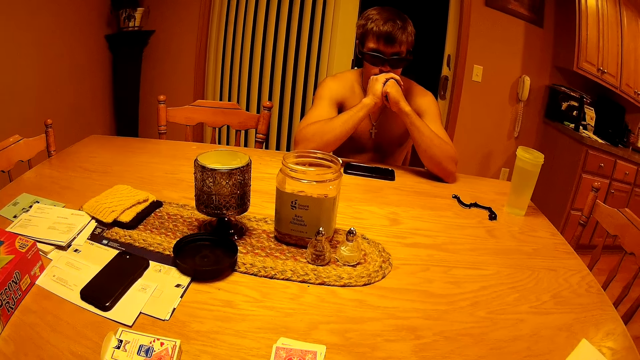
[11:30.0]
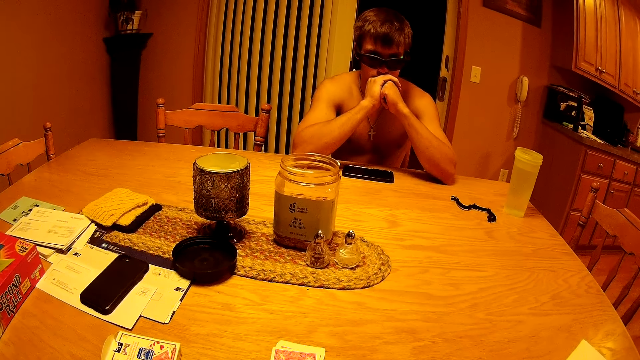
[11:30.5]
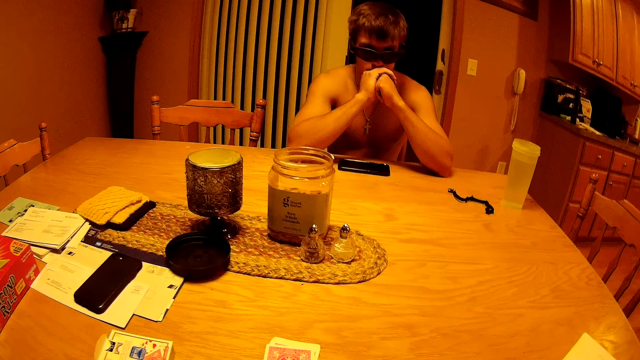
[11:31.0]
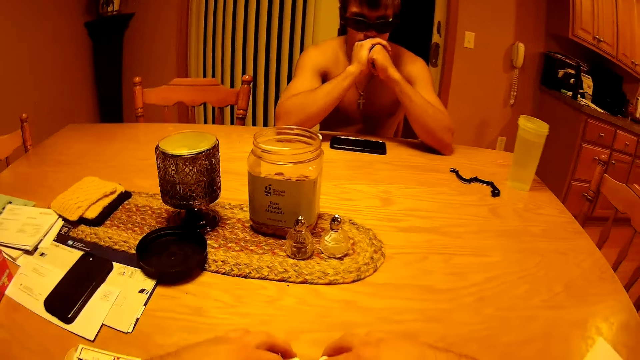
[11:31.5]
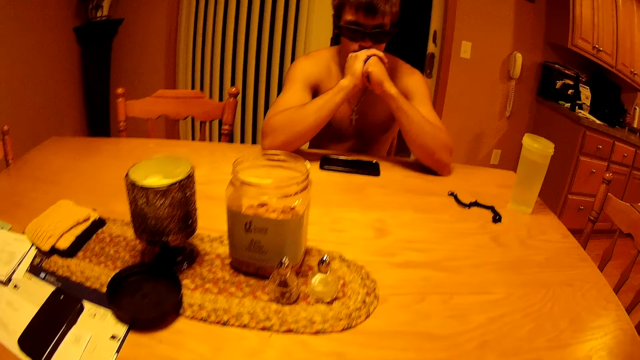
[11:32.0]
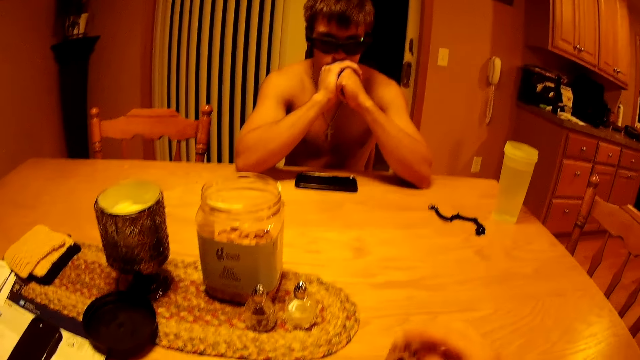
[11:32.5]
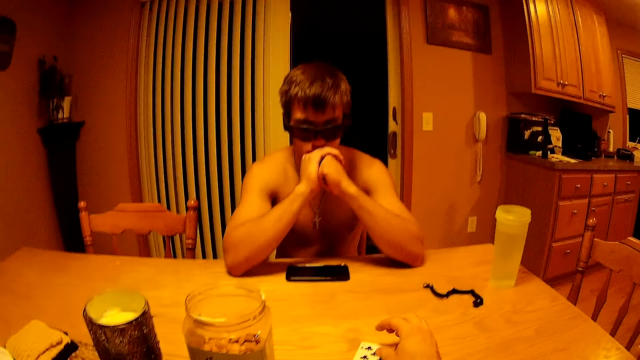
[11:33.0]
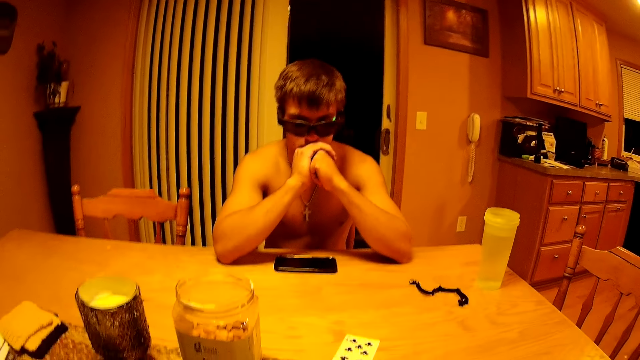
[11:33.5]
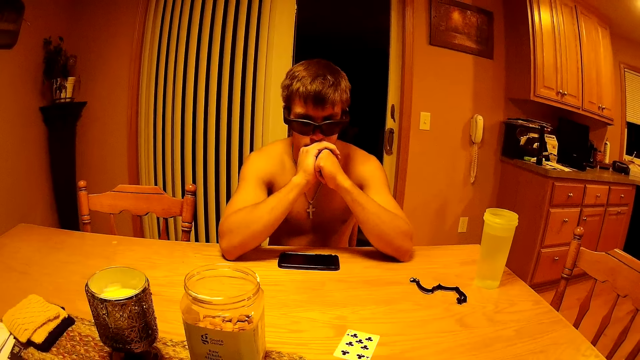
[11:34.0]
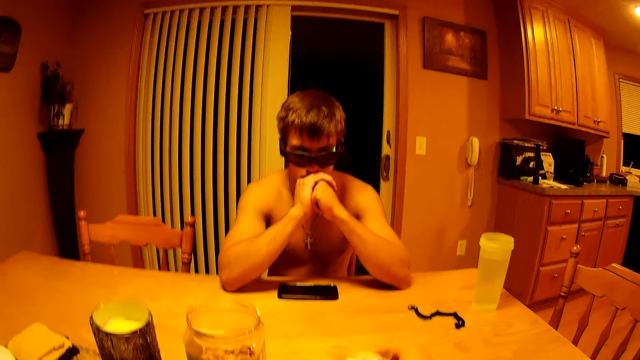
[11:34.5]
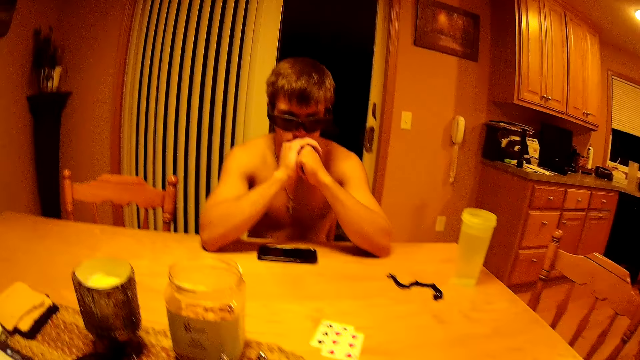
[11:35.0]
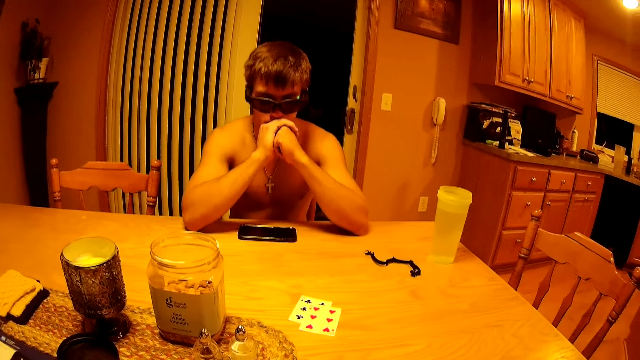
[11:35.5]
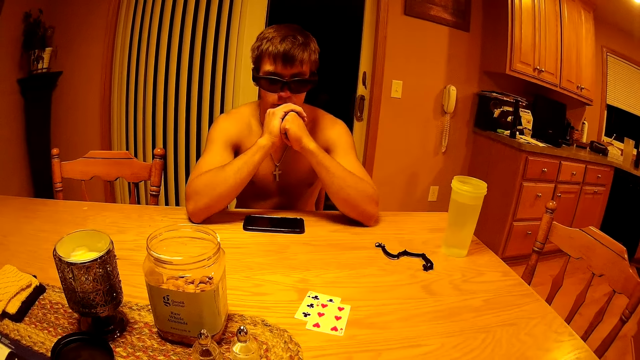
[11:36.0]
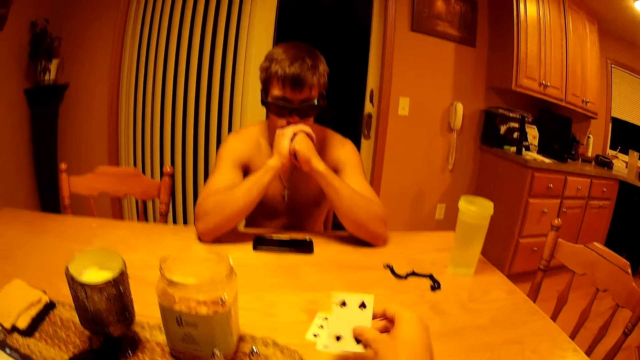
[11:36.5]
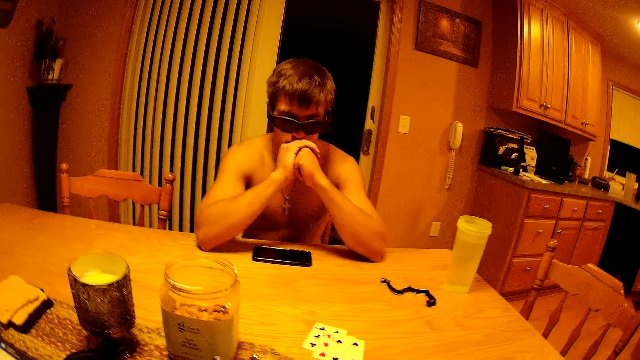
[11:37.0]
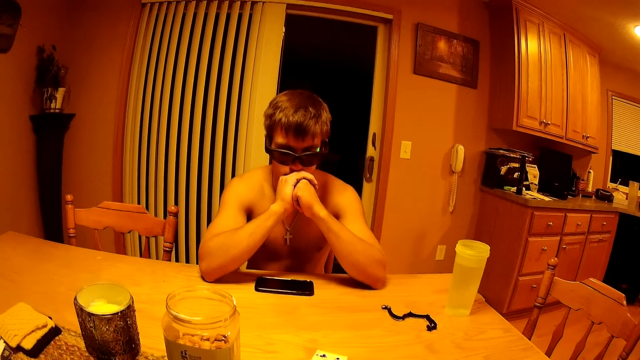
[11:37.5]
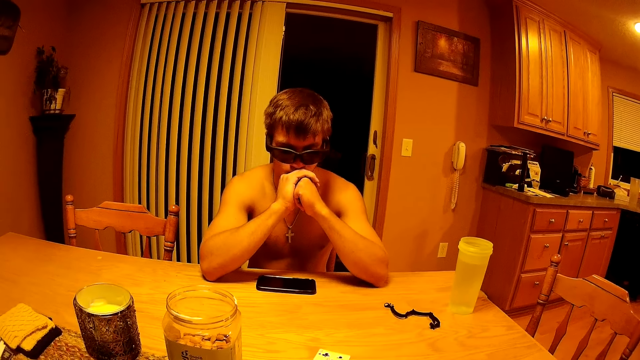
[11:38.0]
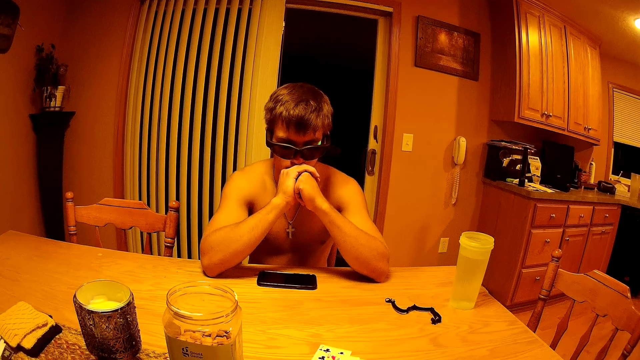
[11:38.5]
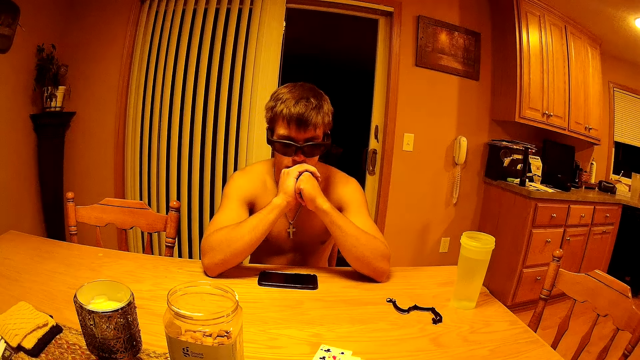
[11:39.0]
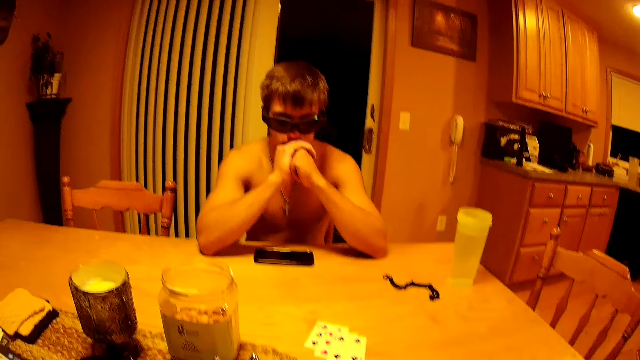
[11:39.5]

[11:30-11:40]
The camera wearer picks up the rest of the cards from the table. They drop a card with clubs on the table. They drop a card with a heart on the table. They drop a card with a spade on the table.

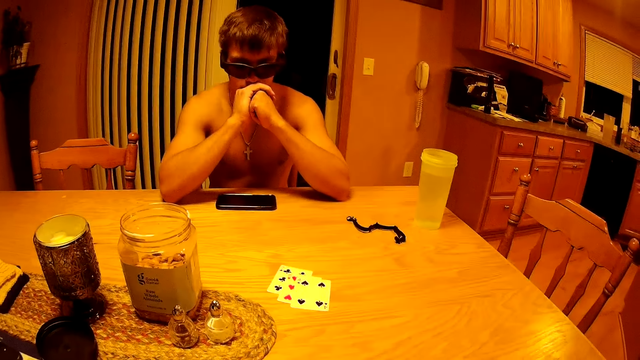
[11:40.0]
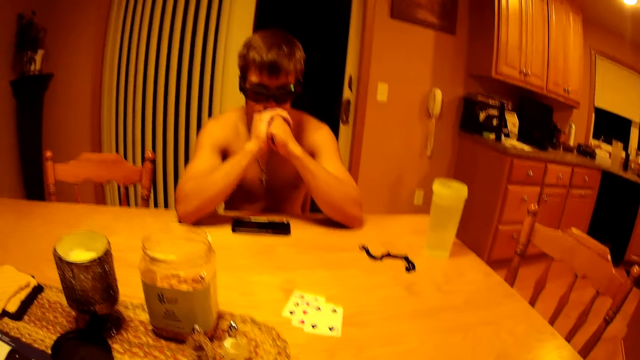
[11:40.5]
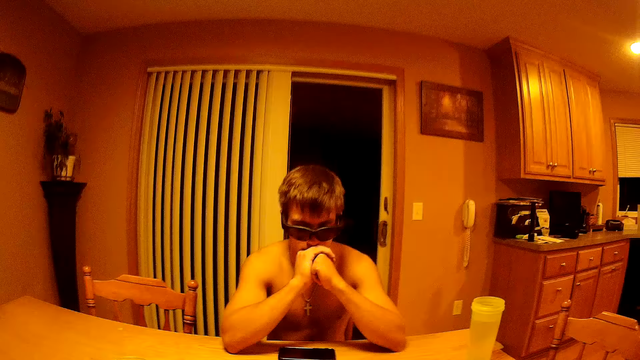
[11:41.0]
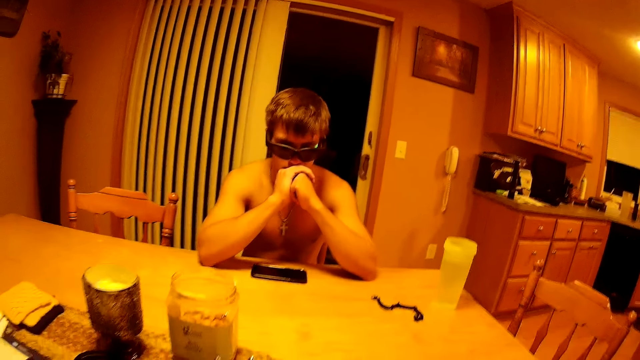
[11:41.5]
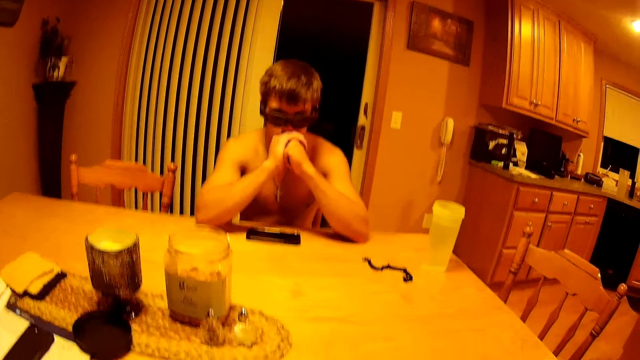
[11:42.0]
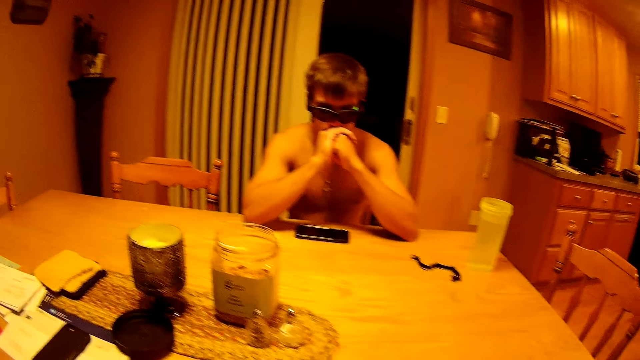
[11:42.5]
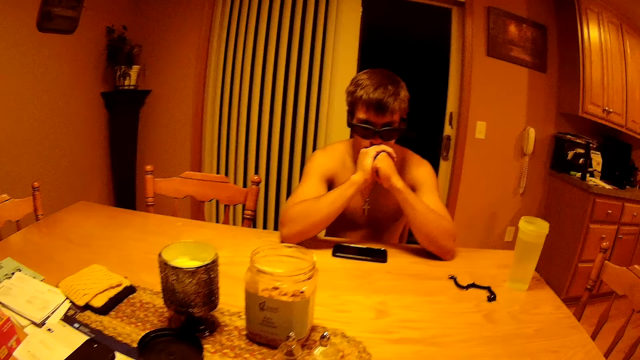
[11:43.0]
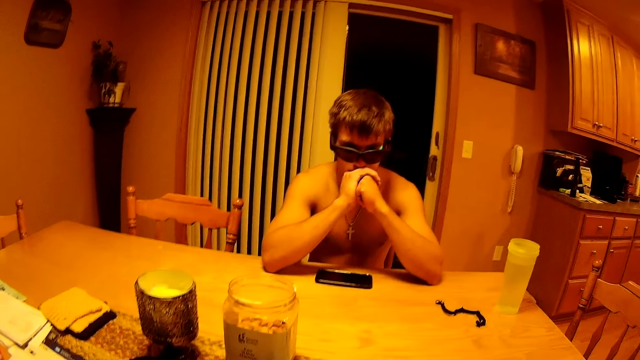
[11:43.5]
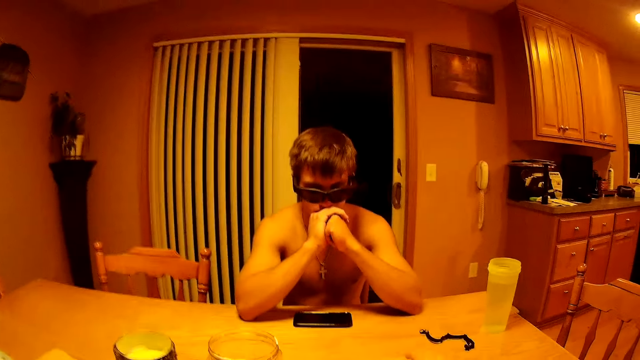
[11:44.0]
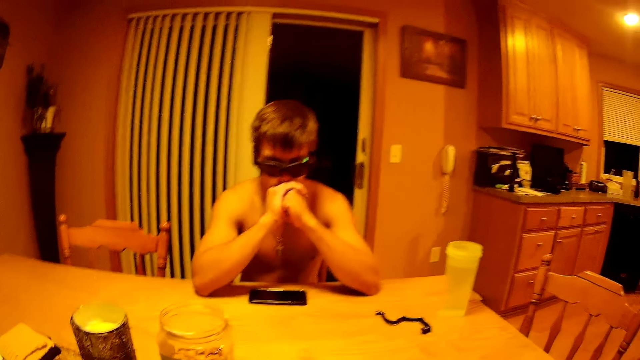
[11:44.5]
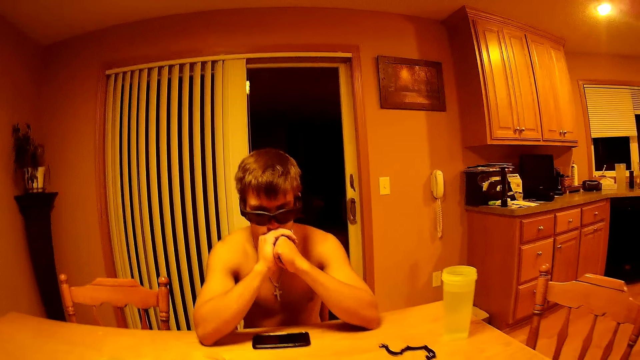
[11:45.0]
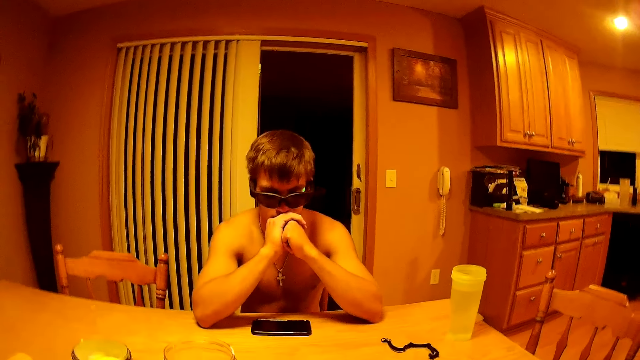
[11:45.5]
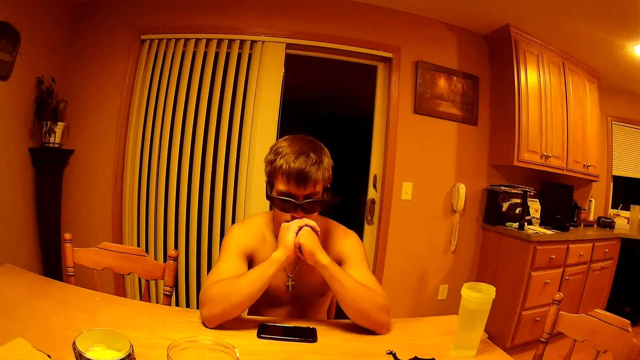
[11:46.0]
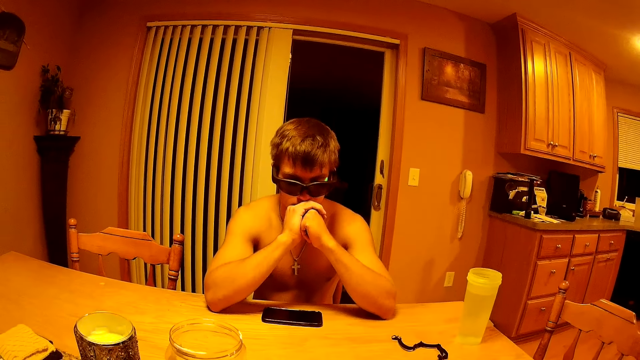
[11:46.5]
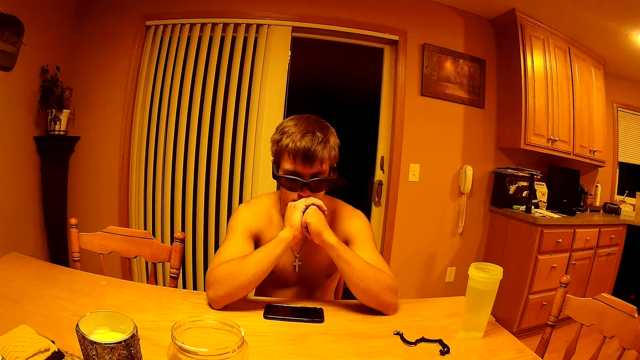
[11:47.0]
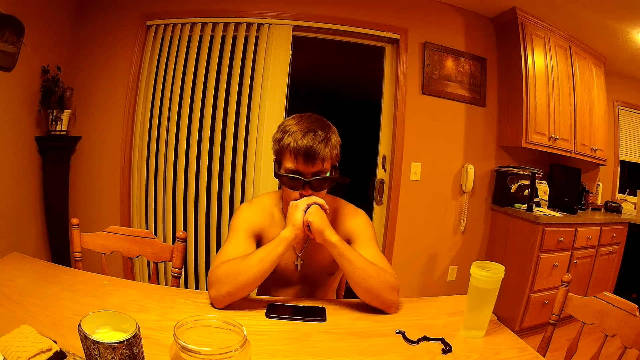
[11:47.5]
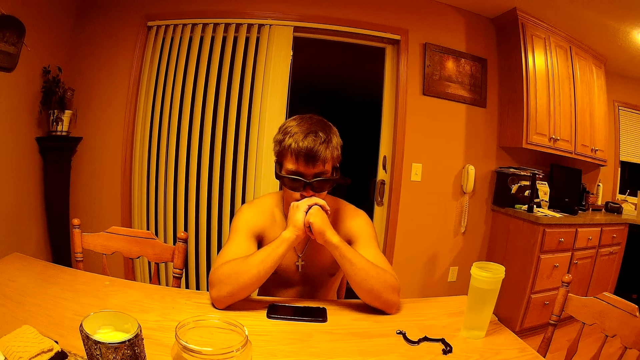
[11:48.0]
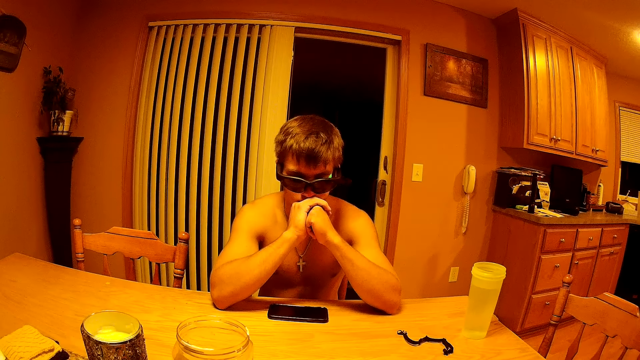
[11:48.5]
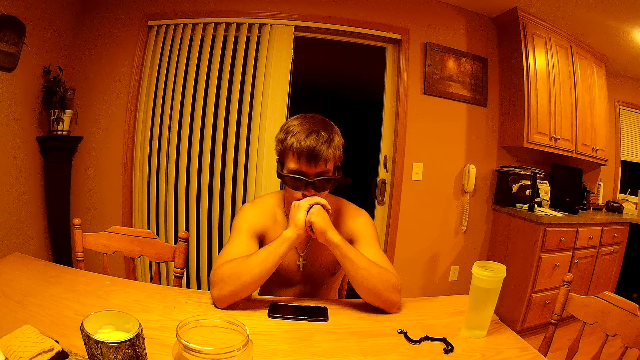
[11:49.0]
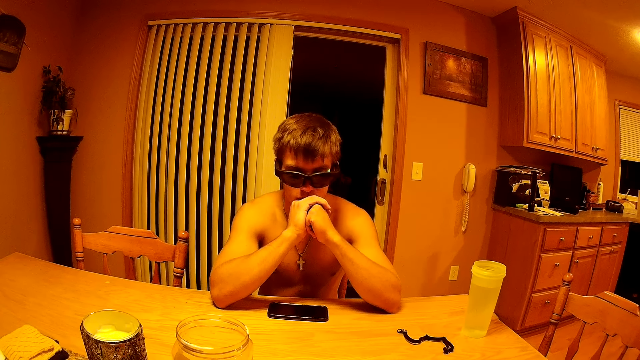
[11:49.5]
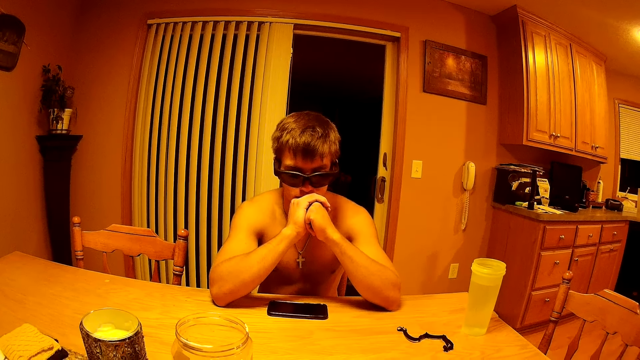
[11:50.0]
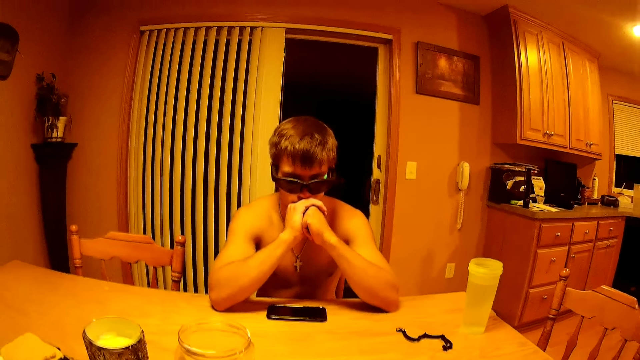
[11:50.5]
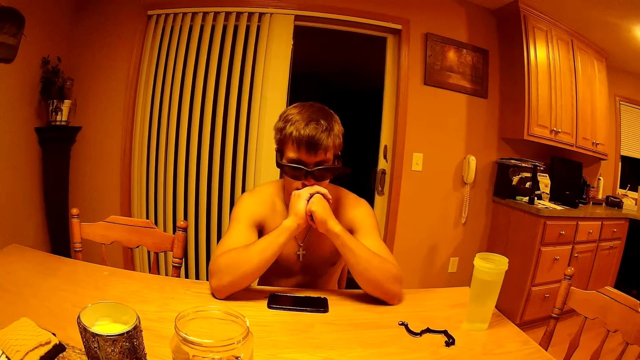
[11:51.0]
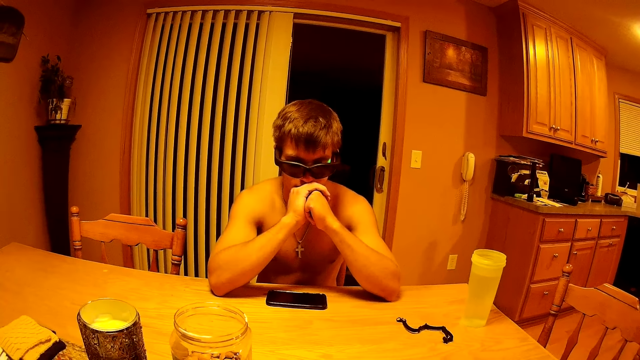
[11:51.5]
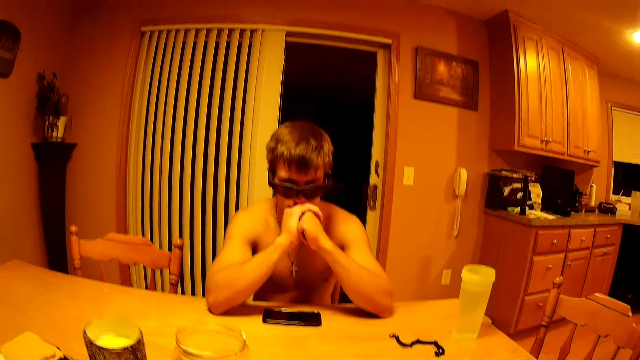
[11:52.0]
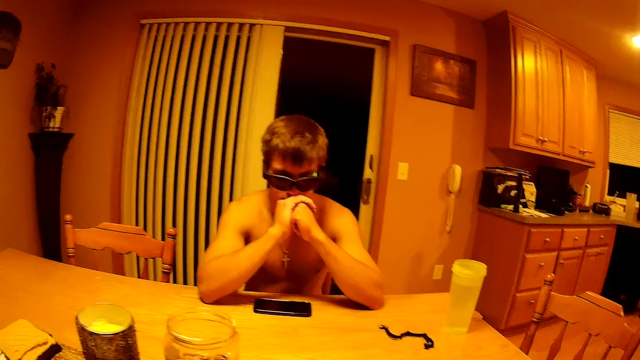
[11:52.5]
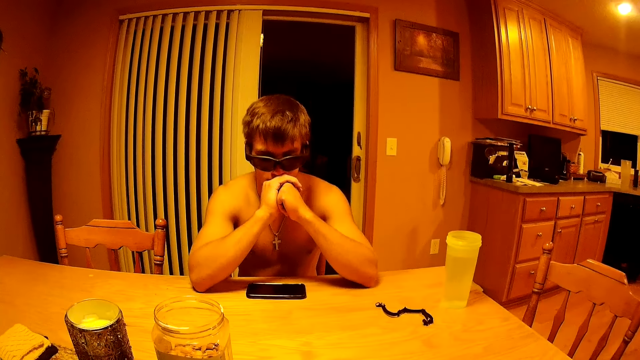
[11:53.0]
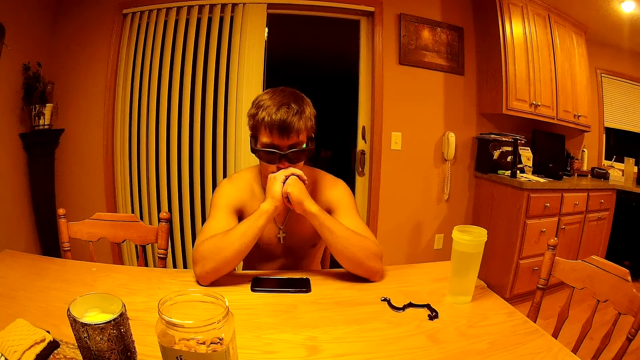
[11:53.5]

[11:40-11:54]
The camera wearer takes the cards off the table. They drop a card on the table. They do so again.
